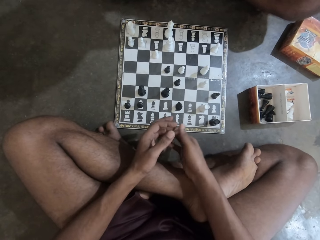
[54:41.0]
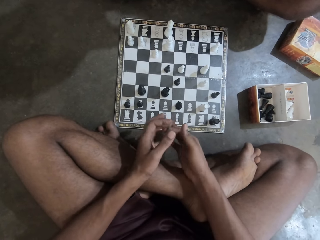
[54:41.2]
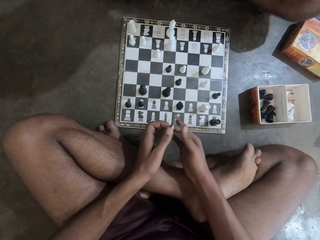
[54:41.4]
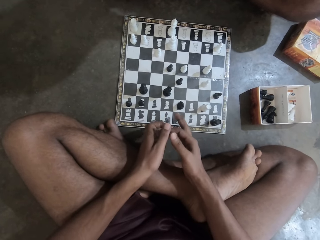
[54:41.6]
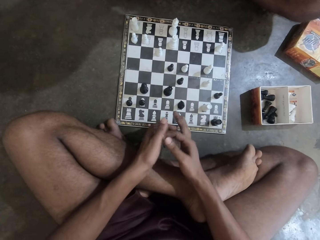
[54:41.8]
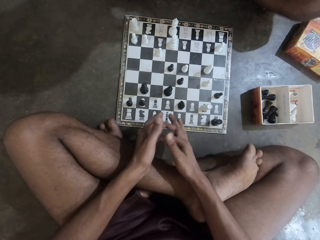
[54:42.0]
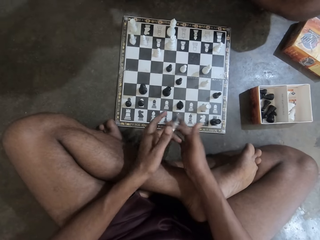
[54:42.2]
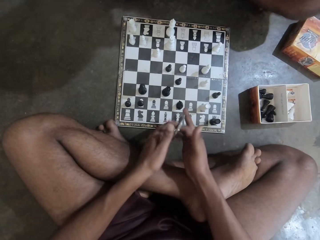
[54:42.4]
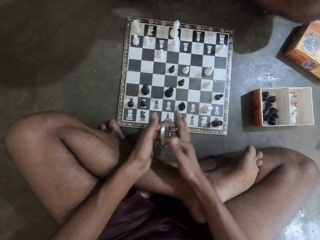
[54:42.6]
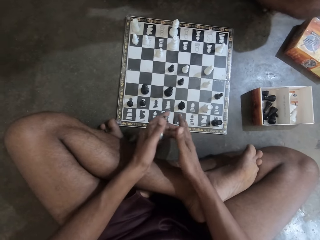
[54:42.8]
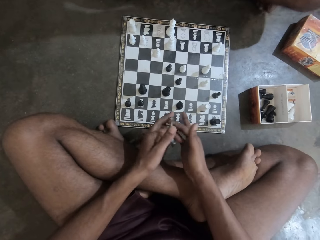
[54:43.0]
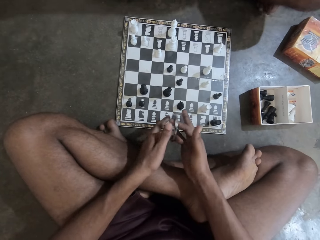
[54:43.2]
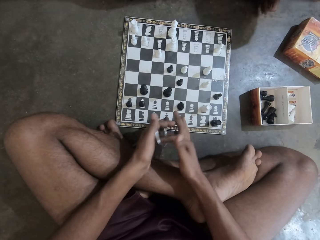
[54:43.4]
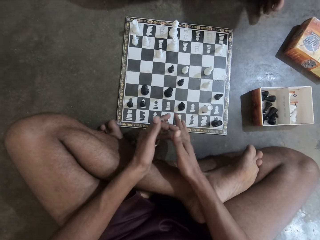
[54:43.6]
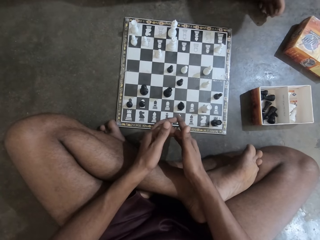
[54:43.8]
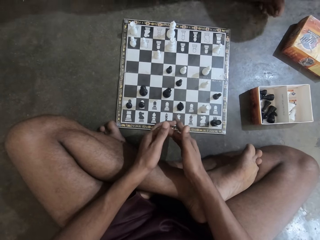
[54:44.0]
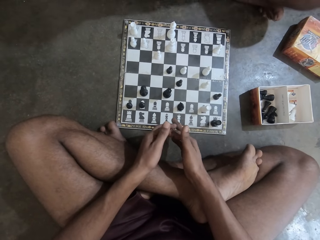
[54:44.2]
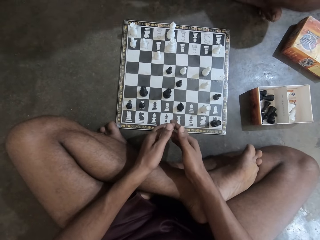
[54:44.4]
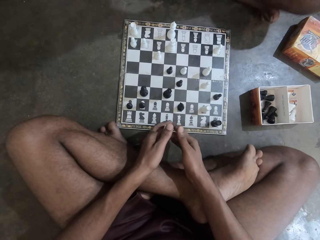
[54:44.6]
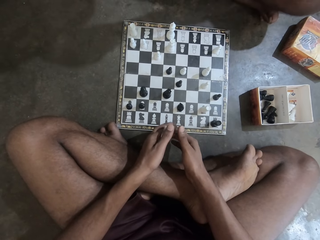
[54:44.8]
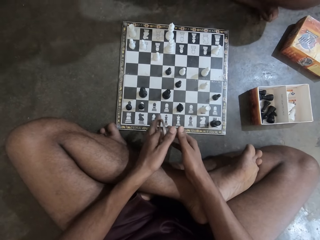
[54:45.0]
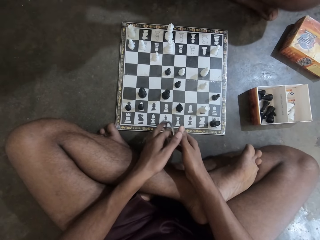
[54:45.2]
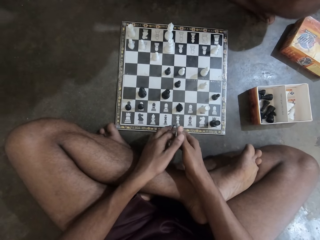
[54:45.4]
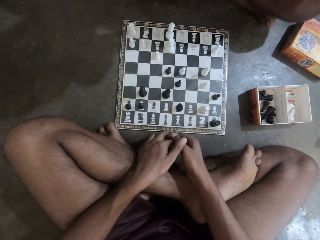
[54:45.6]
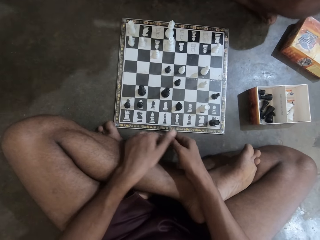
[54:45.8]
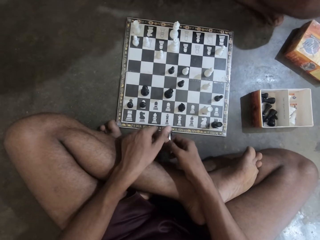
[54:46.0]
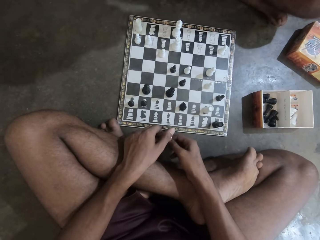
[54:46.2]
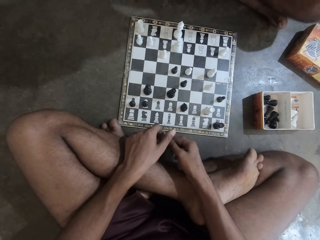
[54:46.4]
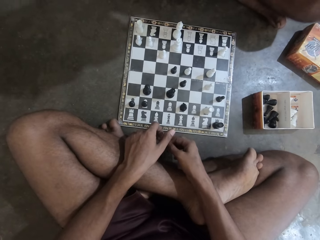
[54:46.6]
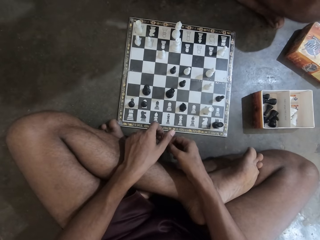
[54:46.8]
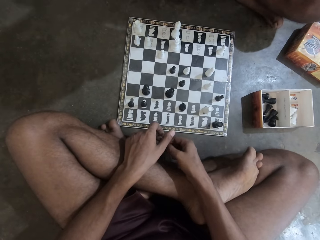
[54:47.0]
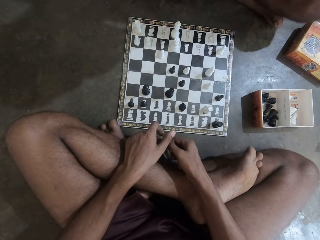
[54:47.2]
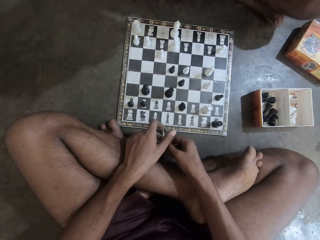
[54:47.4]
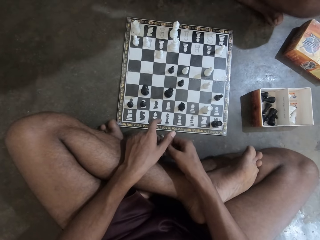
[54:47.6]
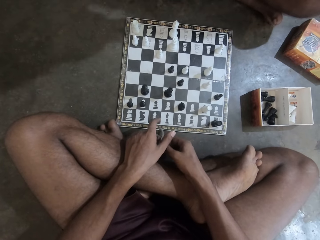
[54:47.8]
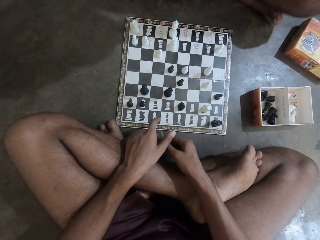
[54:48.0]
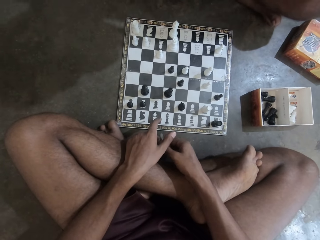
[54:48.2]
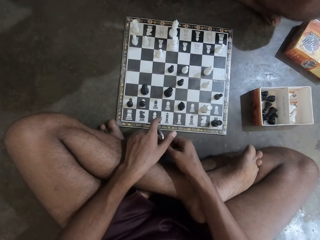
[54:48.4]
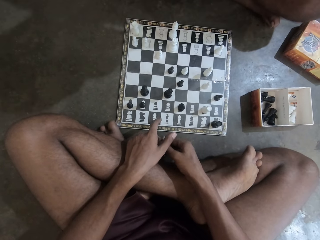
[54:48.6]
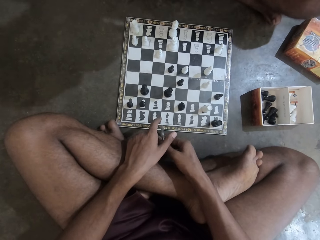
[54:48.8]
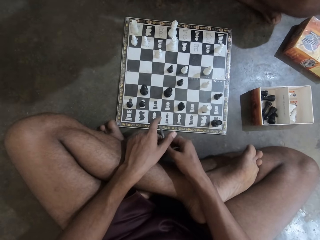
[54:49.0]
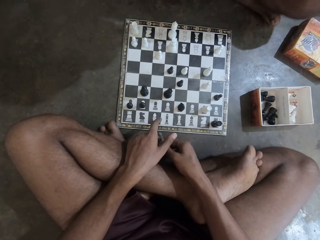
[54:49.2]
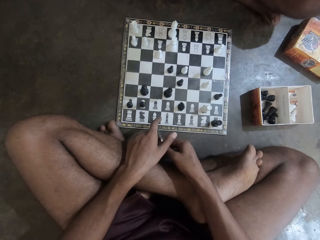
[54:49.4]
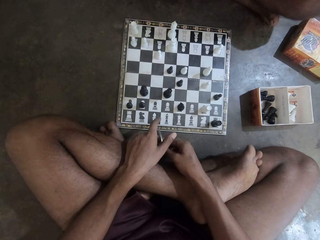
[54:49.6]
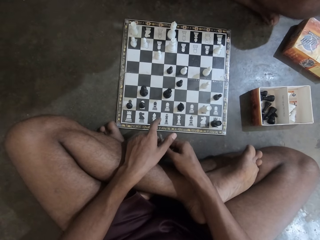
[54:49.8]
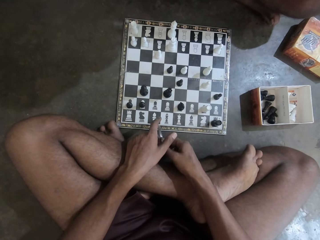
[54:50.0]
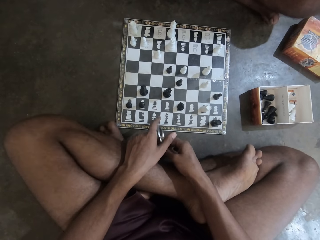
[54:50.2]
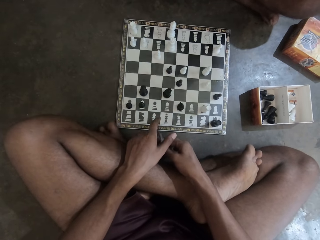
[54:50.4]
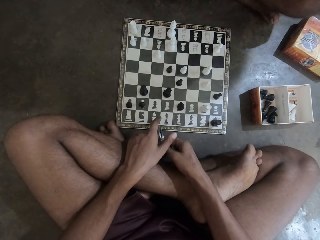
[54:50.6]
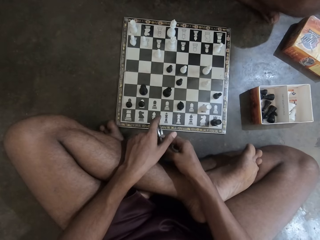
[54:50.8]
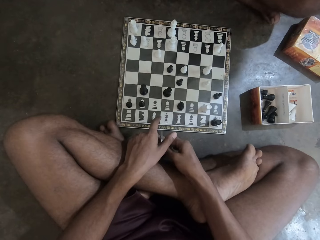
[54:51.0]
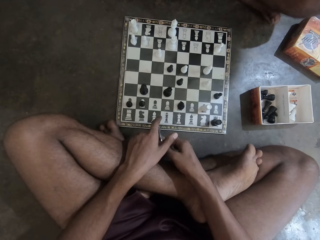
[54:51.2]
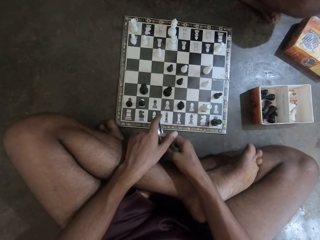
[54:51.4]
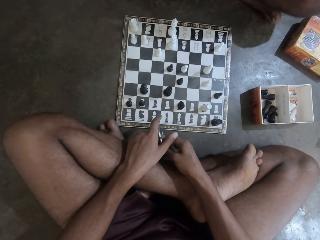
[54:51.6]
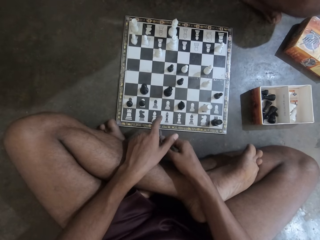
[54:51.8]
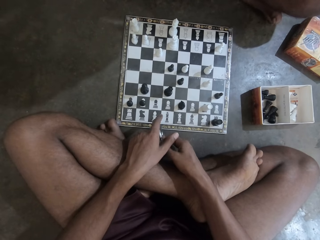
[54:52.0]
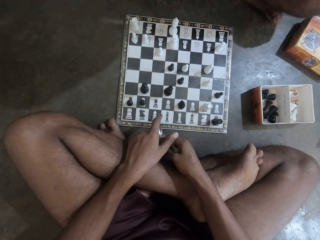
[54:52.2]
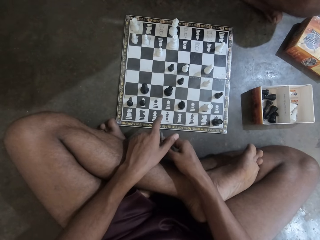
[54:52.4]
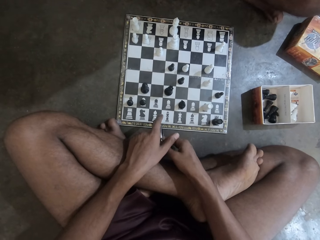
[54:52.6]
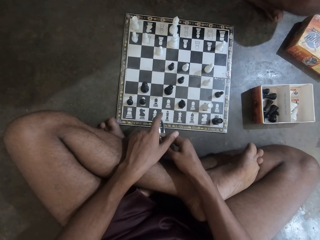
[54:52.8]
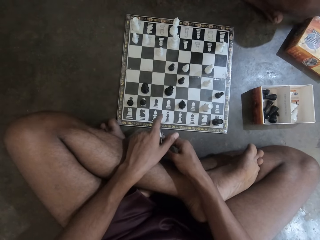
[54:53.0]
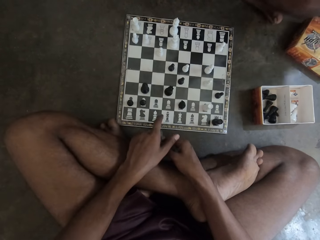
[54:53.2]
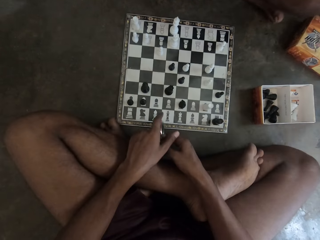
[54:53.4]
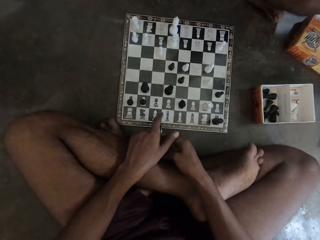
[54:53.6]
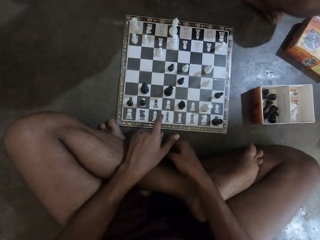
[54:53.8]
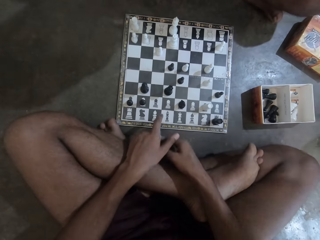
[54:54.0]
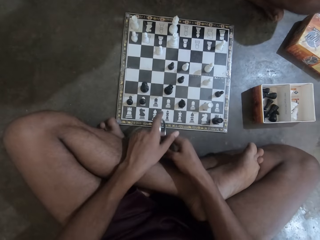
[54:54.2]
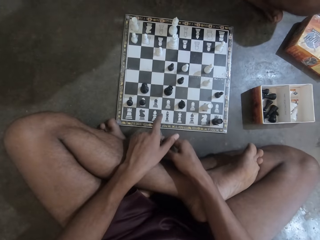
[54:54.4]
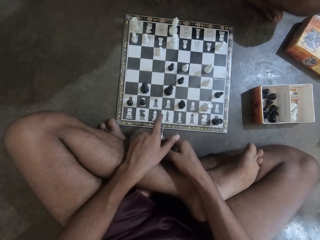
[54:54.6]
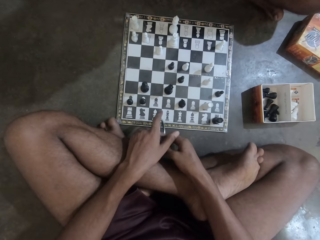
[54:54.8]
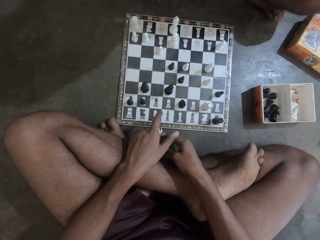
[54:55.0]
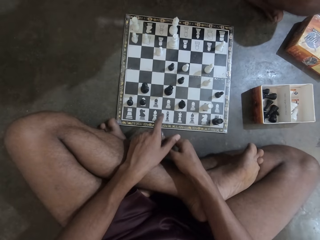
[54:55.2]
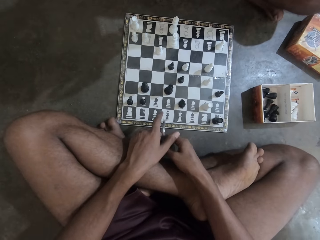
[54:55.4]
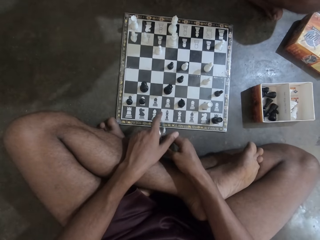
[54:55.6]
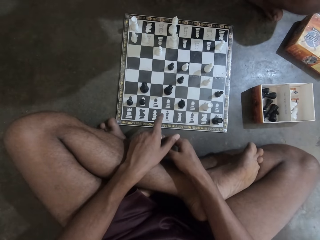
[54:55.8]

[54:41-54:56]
A man adjusts his sitting position. The camera wearer places a bracelet on his other hand. He stares at the chess board. The man sits opposite the camera wearer. The camera wearer rolls the bracelet with his hand. He stares at the chess board. He rolls the bracelet with his hand.

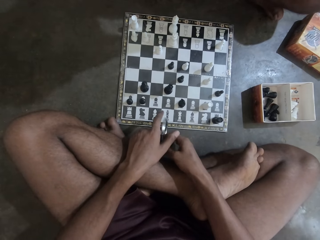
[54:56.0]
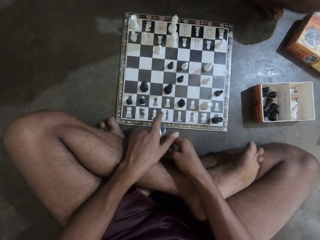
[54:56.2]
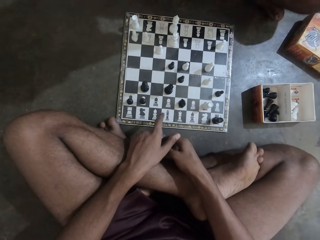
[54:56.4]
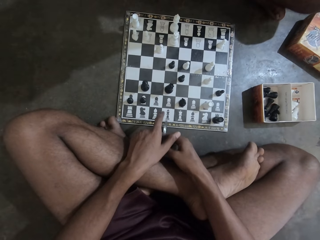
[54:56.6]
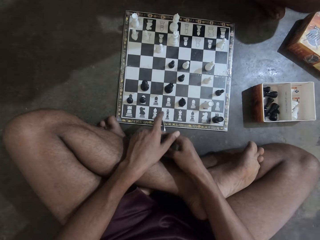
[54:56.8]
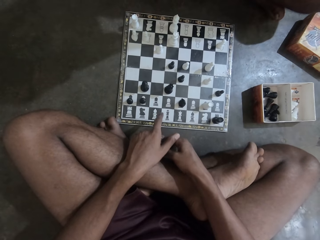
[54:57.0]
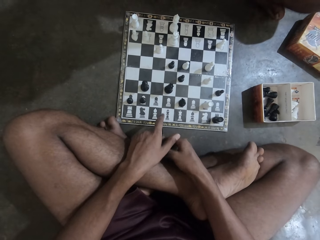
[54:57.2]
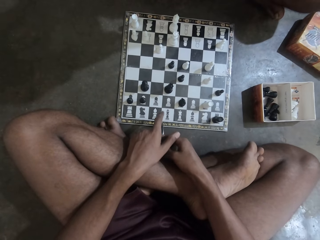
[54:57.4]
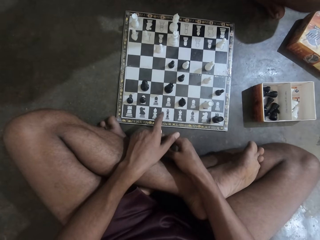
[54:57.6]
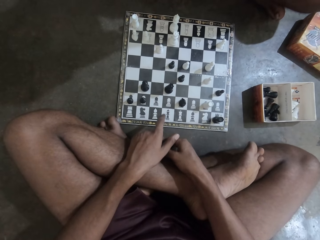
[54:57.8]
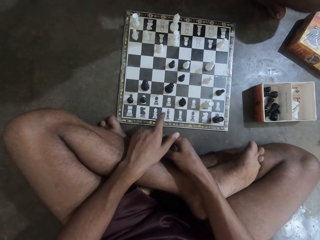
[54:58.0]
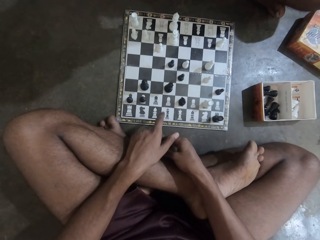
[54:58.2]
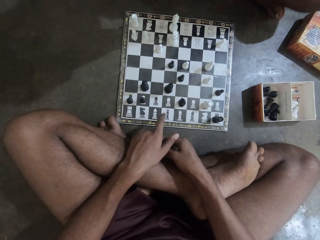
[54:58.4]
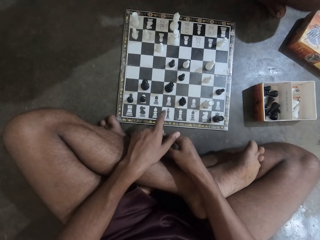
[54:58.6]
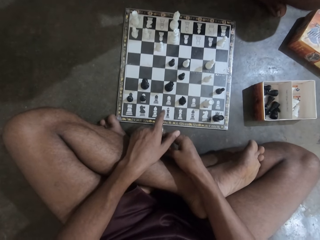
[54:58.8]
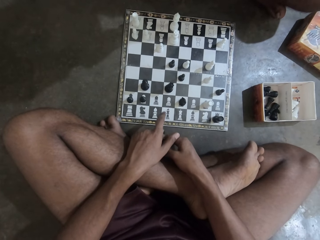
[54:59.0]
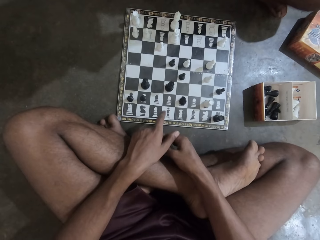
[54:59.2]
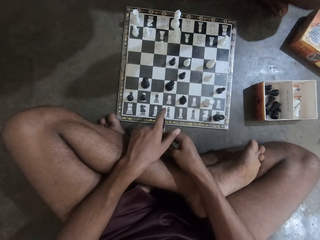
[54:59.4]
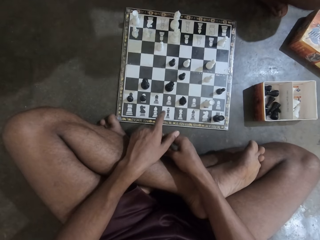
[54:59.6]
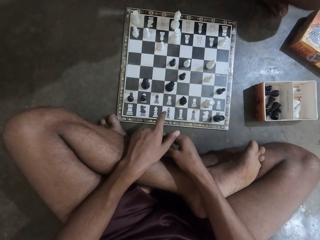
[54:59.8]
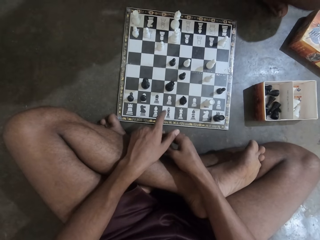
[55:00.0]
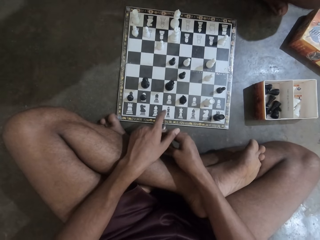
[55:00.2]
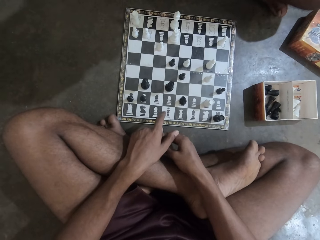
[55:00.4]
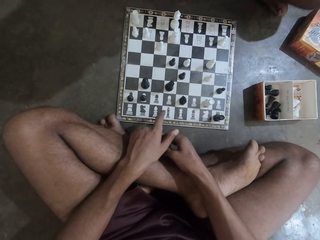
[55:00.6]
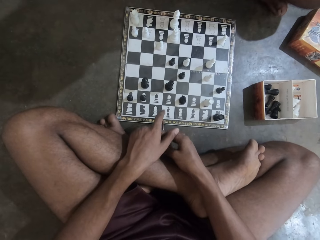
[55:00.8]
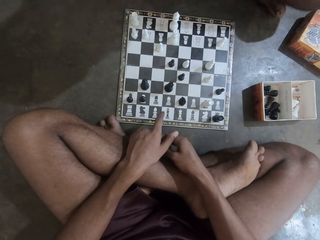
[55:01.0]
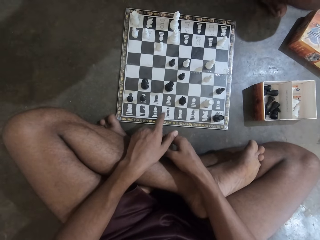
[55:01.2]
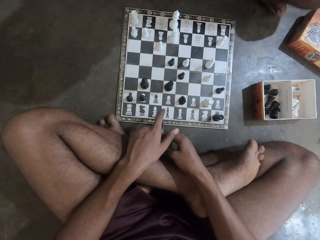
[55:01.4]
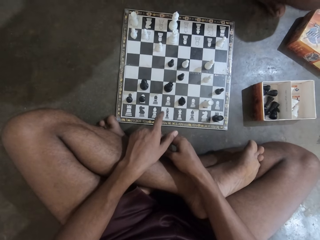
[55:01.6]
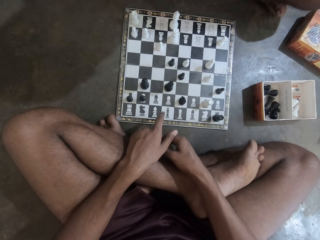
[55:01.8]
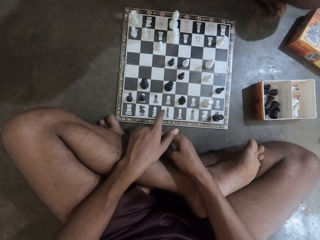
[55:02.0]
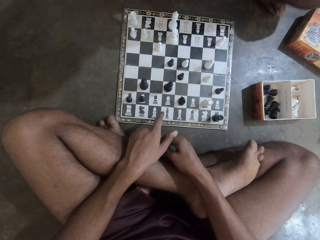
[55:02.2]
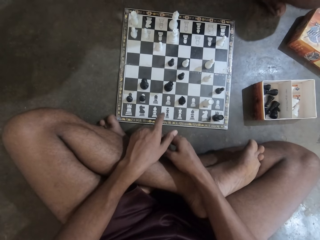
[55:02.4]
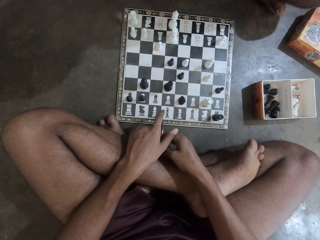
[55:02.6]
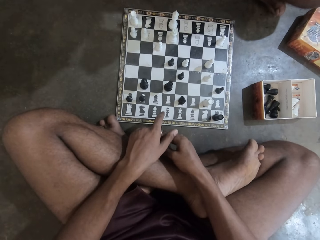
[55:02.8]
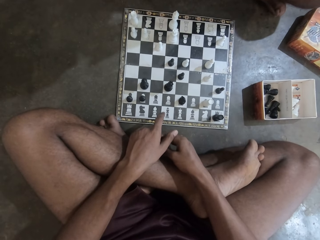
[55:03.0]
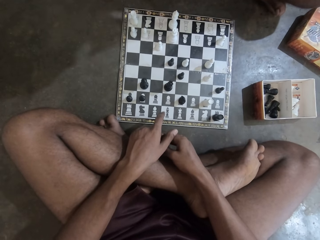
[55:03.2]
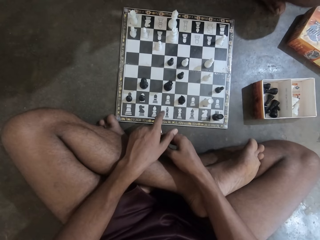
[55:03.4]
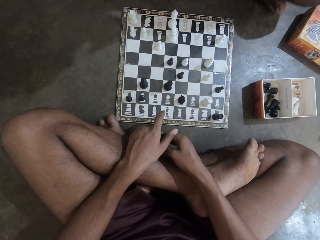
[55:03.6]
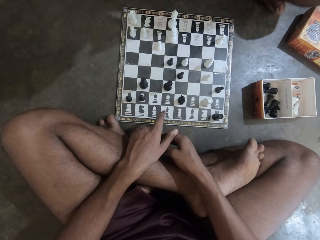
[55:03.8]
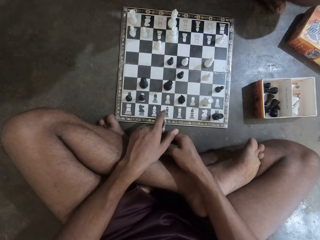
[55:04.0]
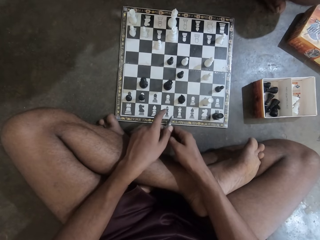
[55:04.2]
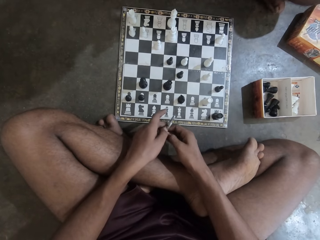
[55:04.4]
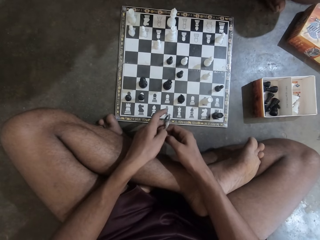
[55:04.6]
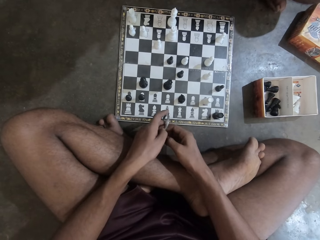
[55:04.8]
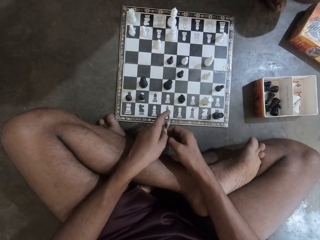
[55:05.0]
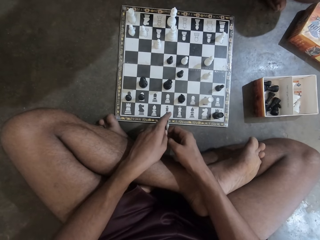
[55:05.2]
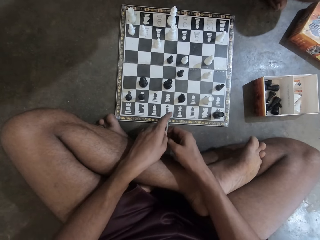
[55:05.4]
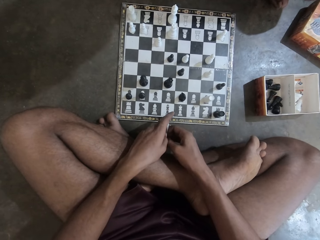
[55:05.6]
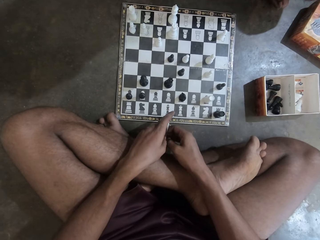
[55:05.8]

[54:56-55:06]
The camera wearer holds a bracelet with both his hands.
